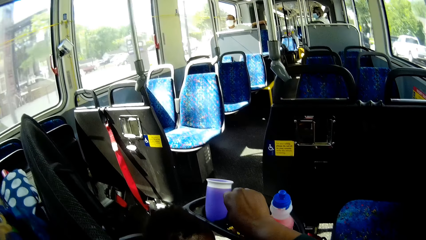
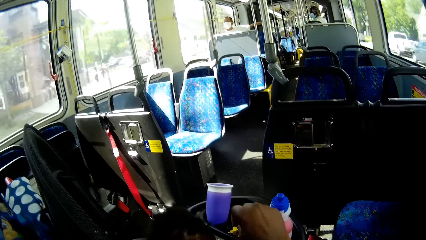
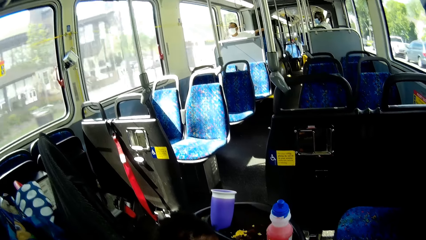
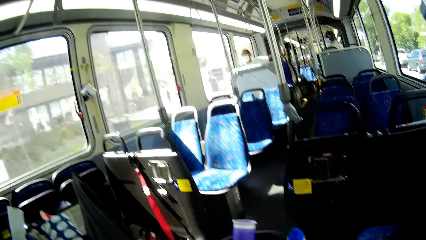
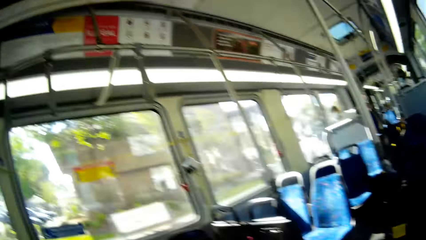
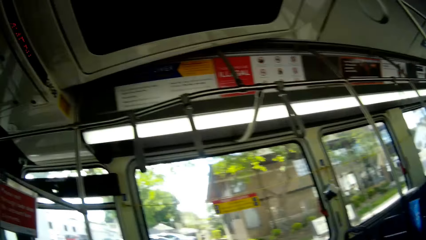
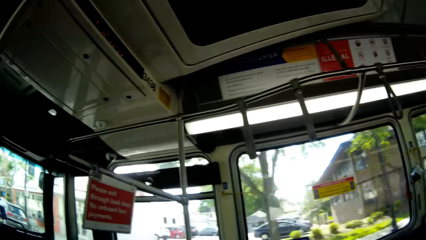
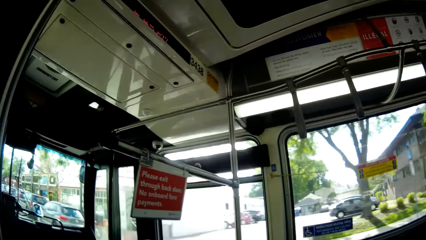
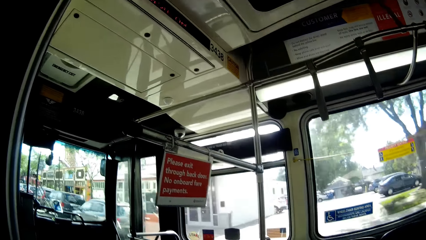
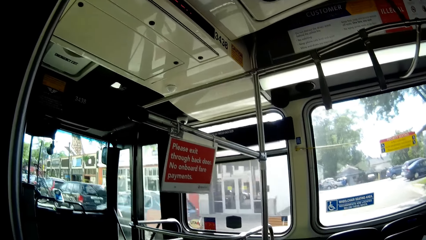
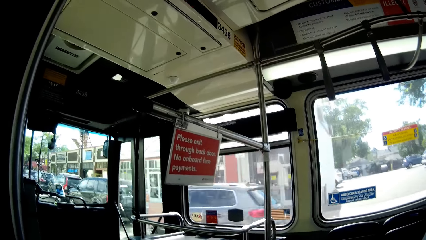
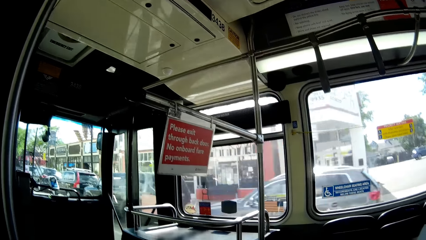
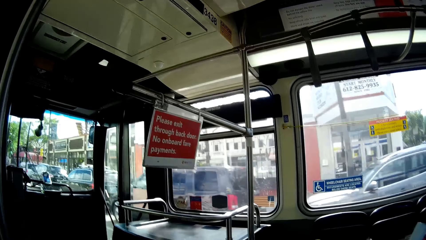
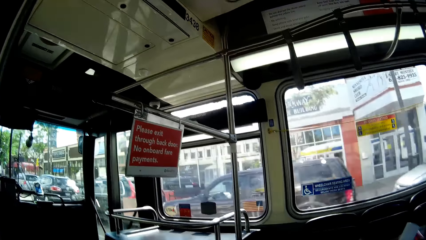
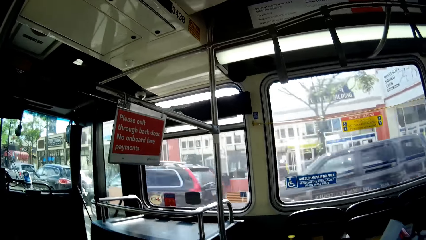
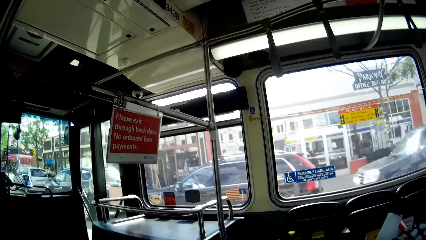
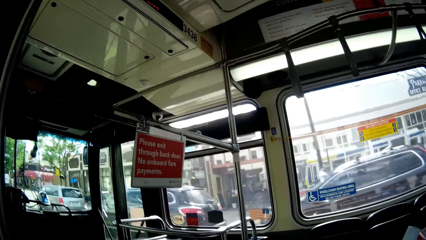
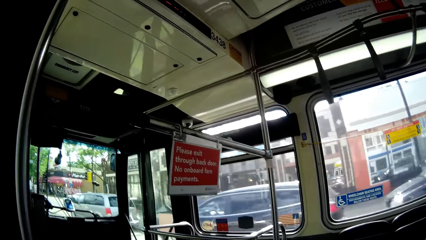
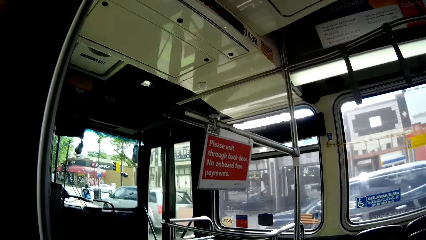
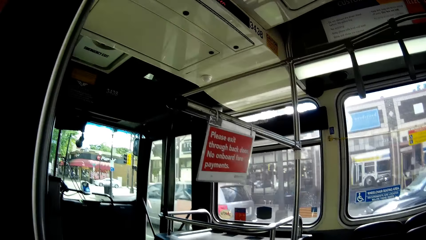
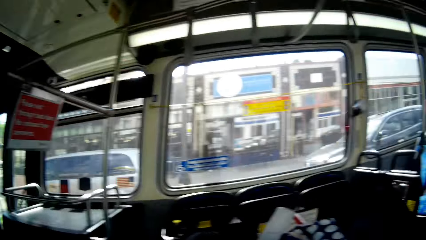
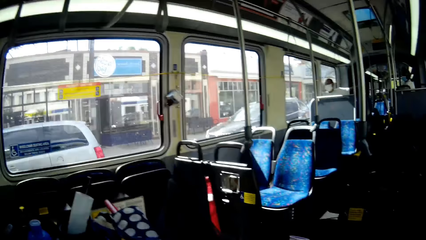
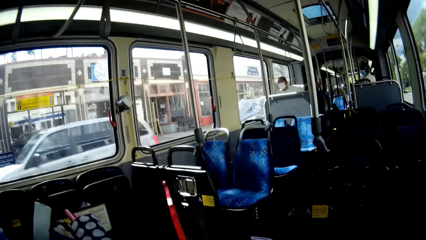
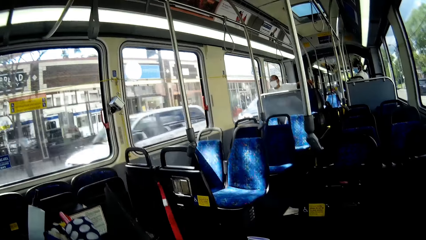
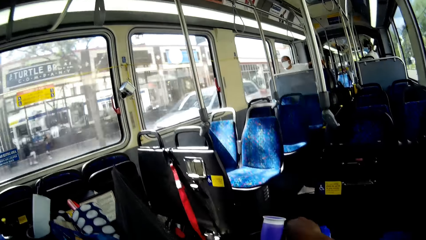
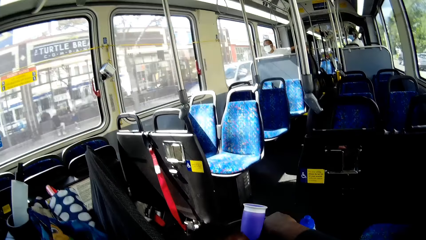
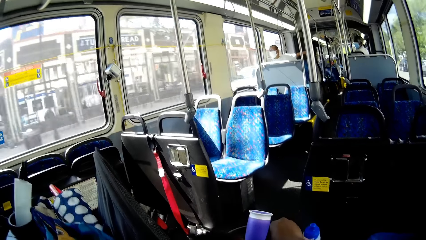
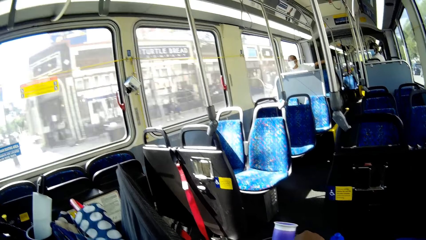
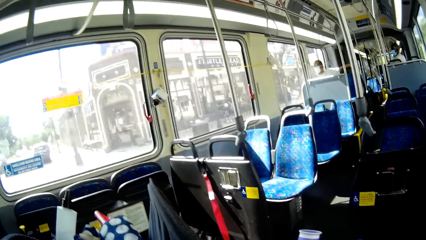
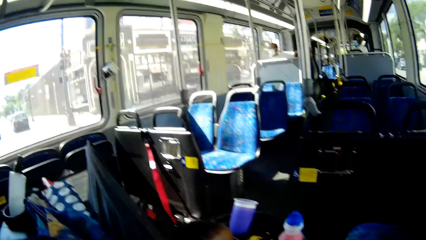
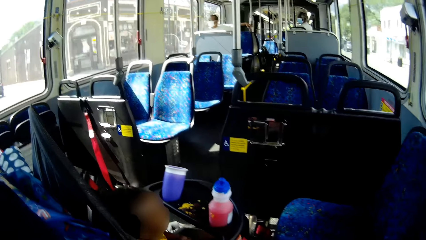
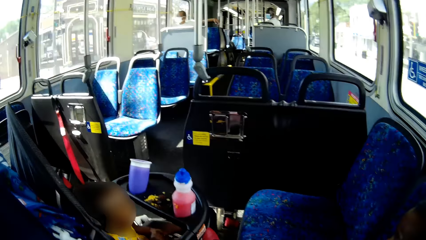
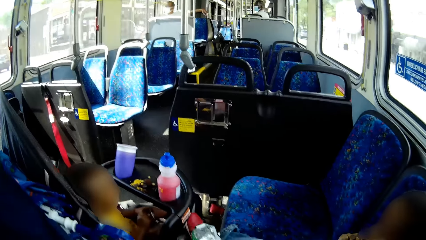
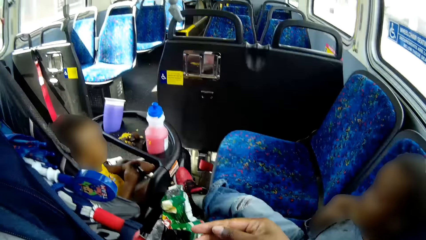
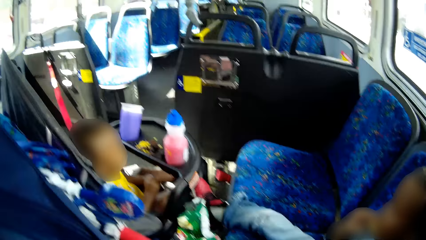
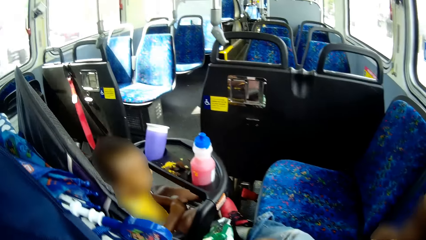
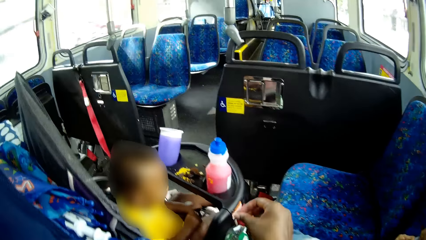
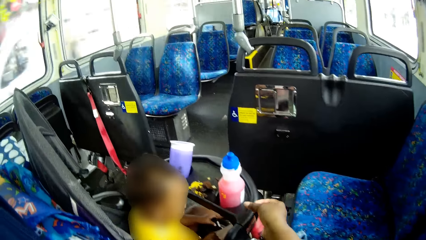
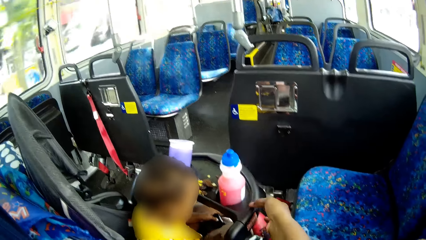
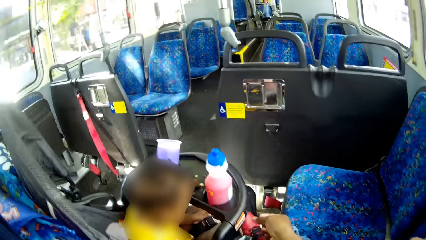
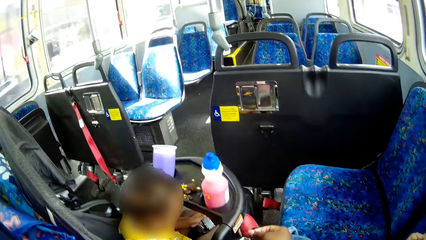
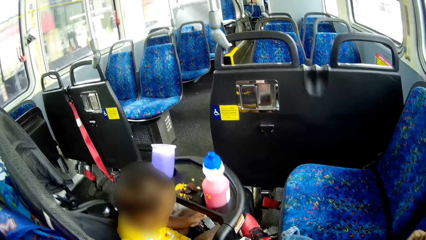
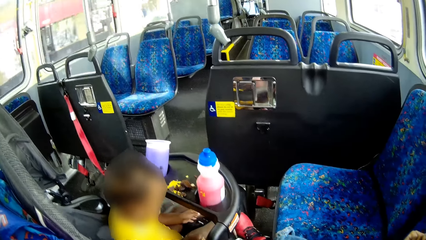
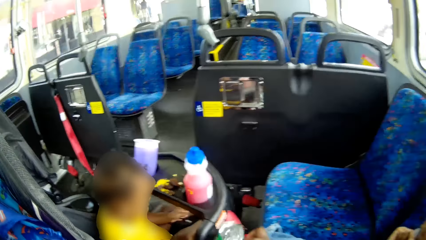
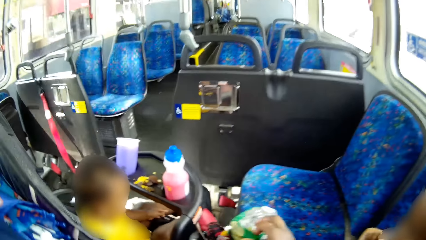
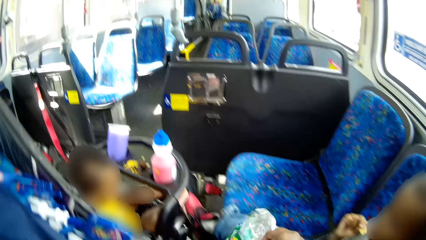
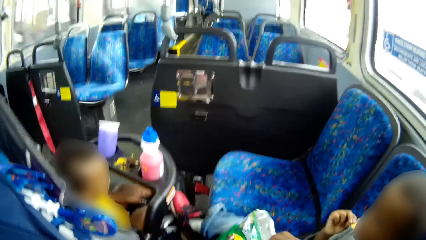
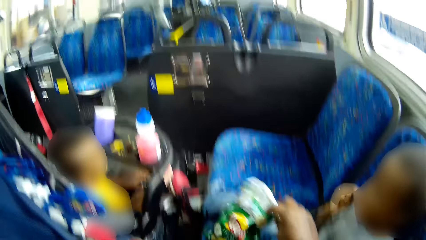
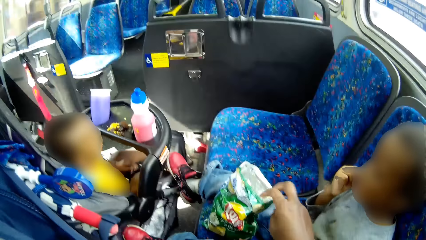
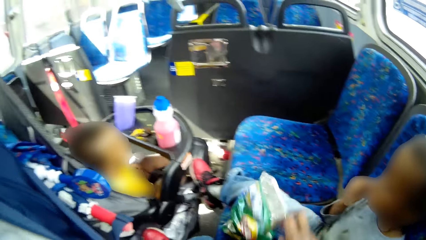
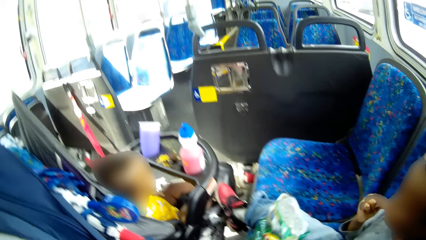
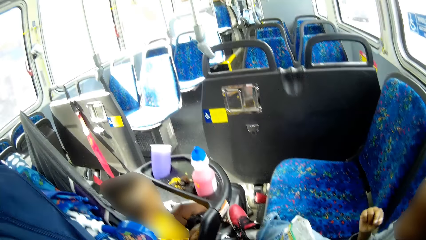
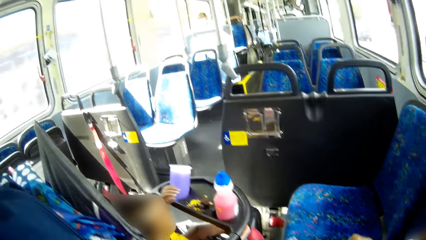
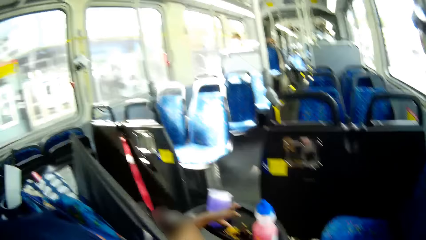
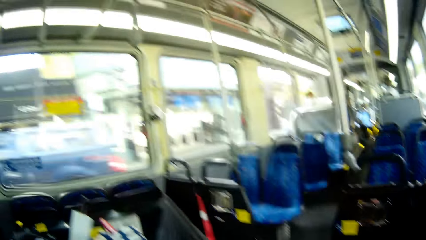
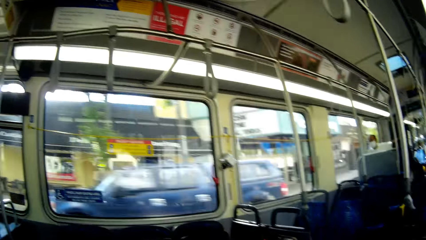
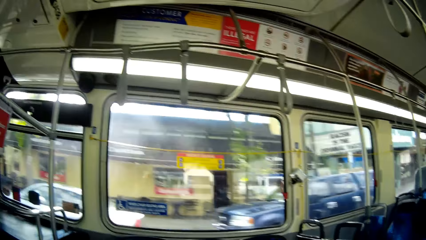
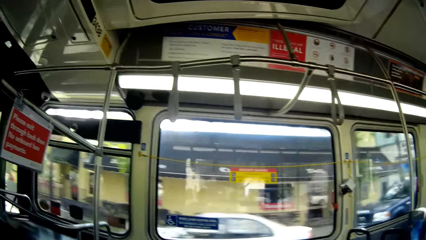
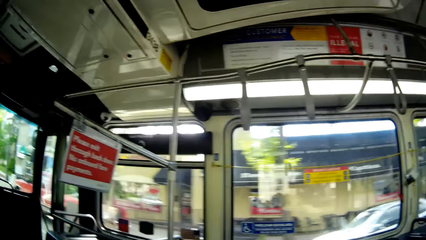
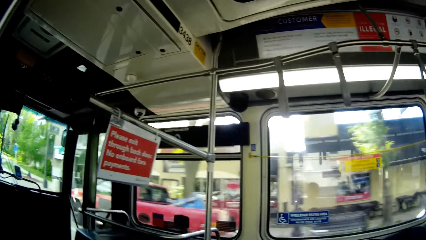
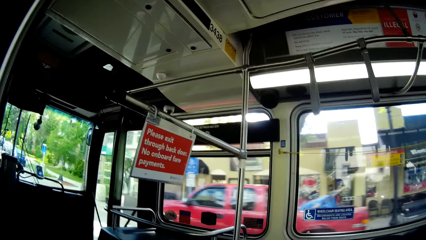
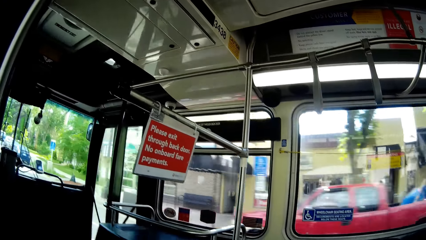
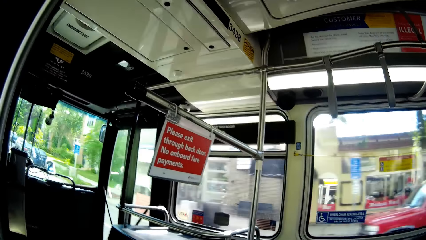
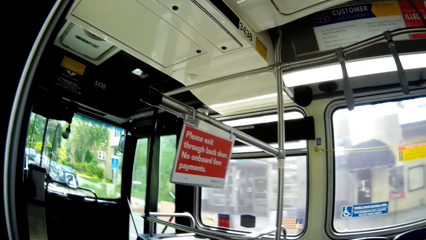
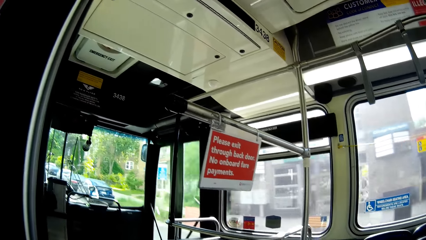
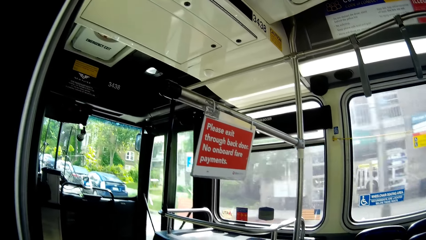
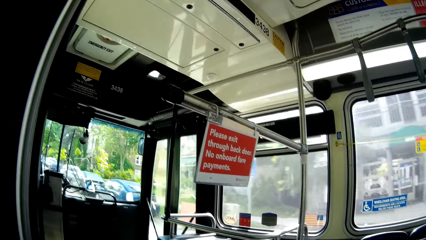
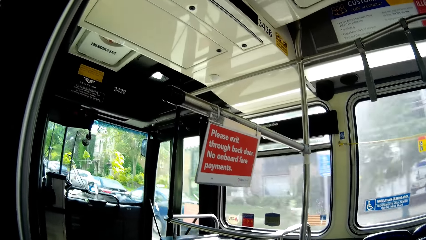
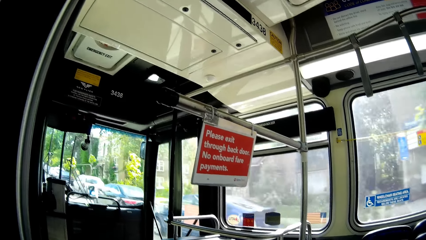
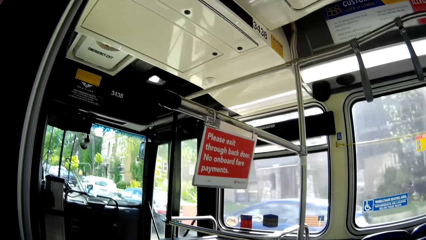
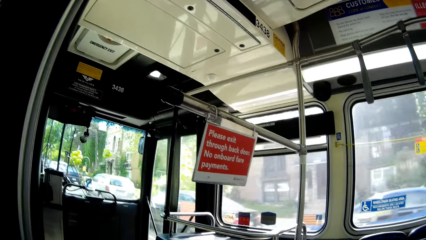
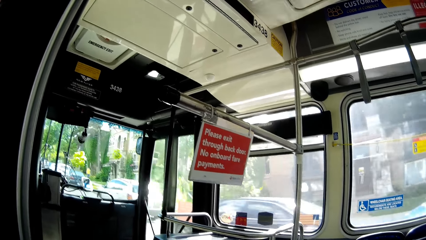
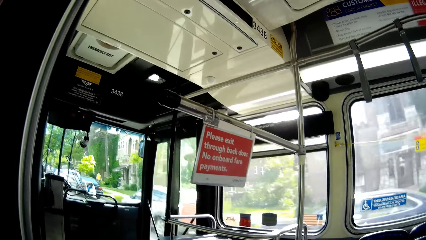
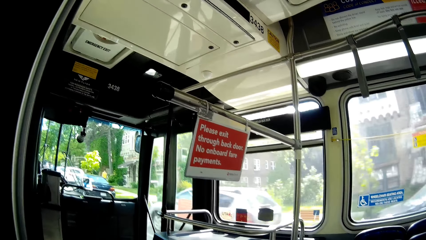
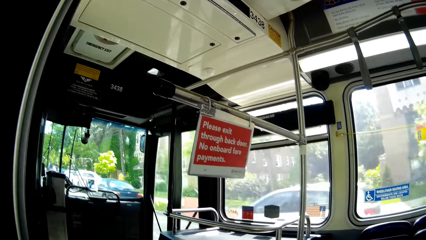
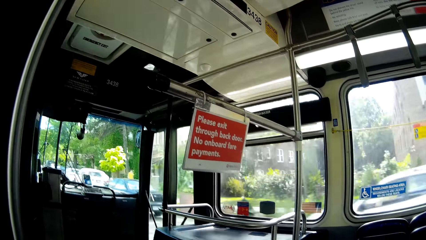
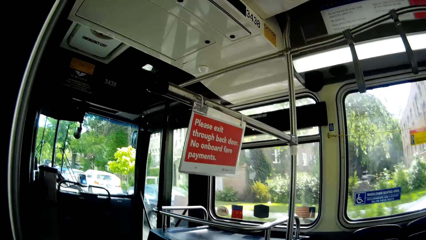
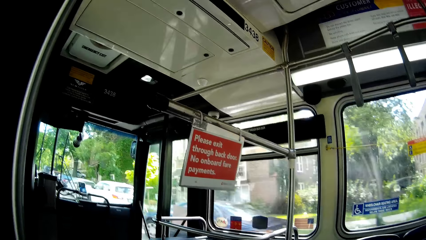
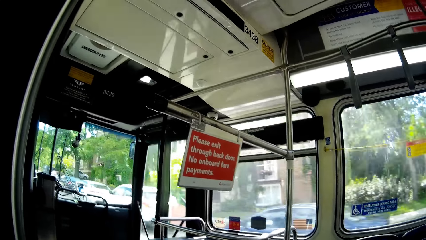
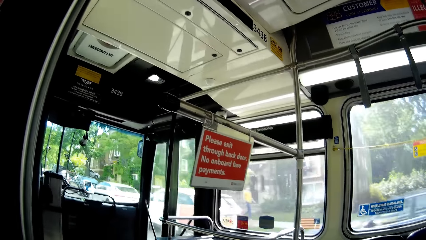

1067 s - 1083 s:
The camera wearer places trash on the baby high seater. She looks around. She stretches the hand. She moves the bag of chips to the legs of a boy with her right hand. She picks up the packet. She looks around.
